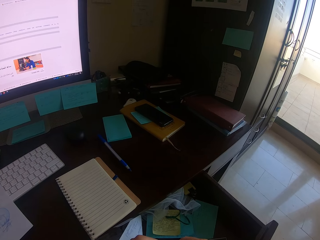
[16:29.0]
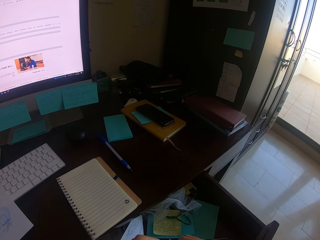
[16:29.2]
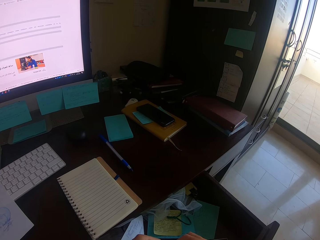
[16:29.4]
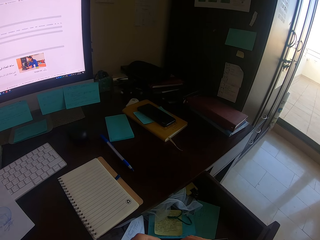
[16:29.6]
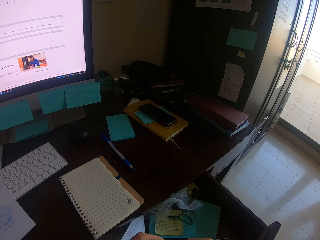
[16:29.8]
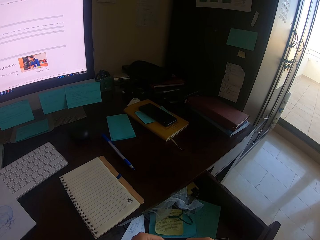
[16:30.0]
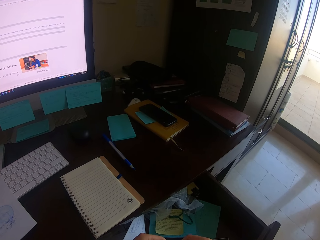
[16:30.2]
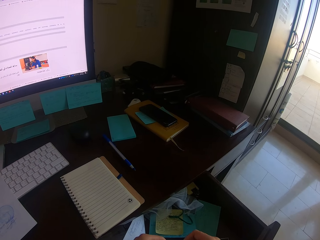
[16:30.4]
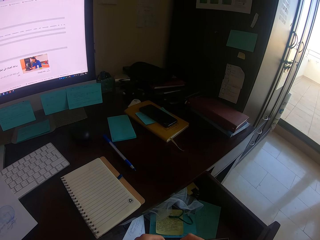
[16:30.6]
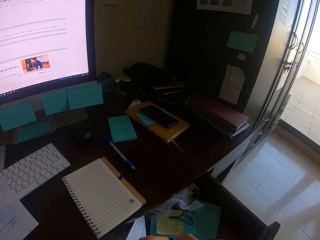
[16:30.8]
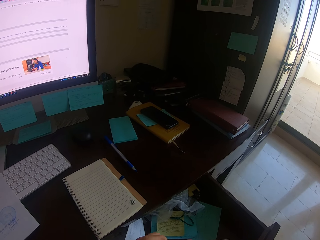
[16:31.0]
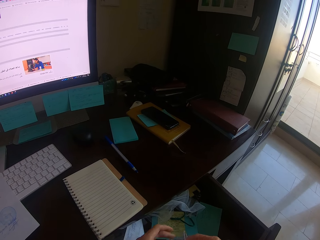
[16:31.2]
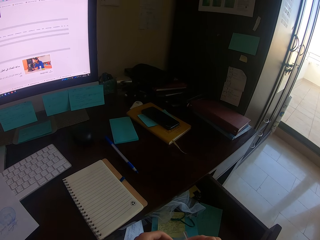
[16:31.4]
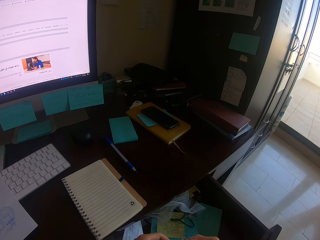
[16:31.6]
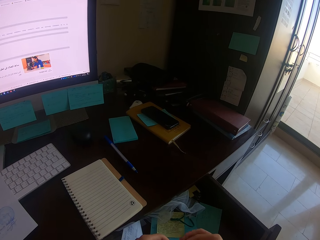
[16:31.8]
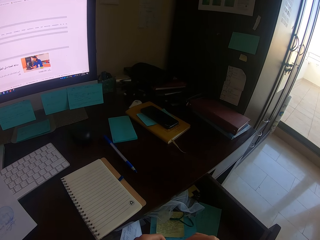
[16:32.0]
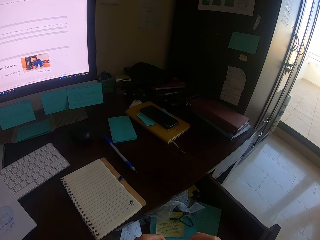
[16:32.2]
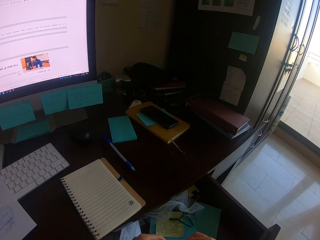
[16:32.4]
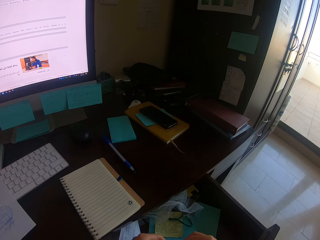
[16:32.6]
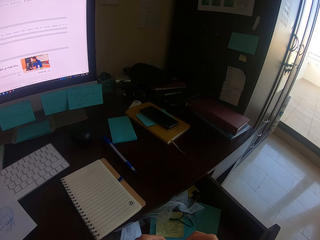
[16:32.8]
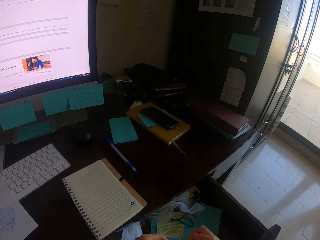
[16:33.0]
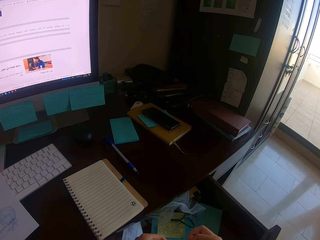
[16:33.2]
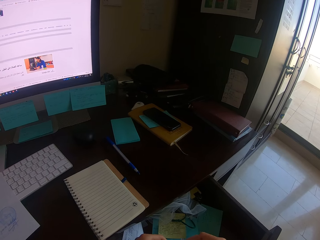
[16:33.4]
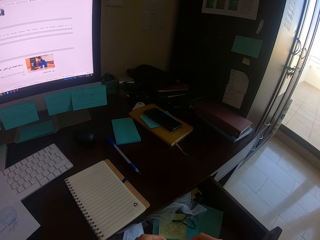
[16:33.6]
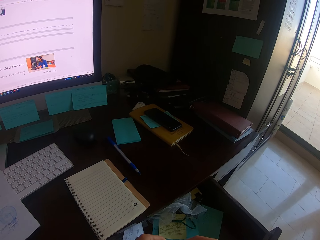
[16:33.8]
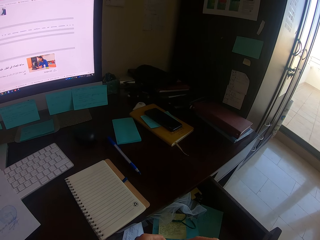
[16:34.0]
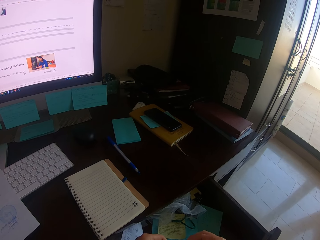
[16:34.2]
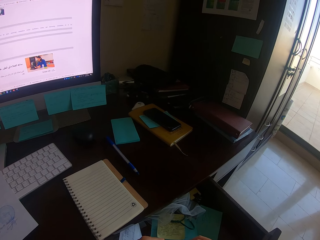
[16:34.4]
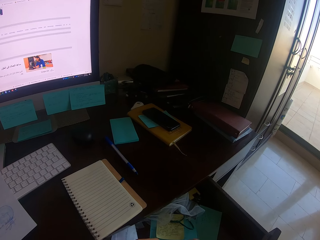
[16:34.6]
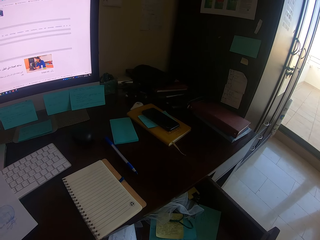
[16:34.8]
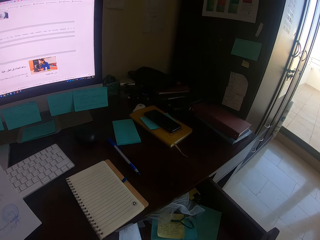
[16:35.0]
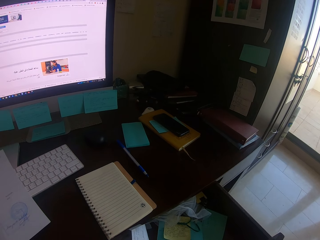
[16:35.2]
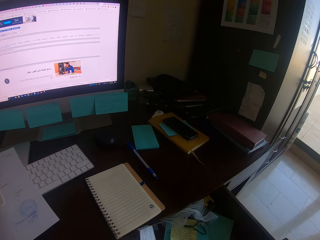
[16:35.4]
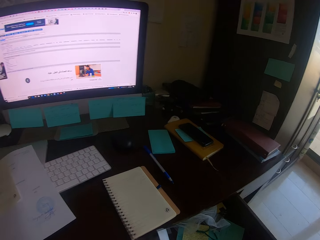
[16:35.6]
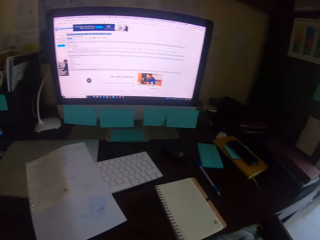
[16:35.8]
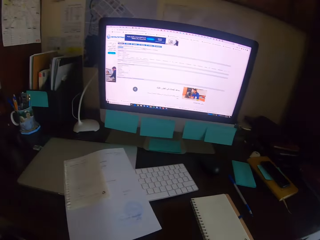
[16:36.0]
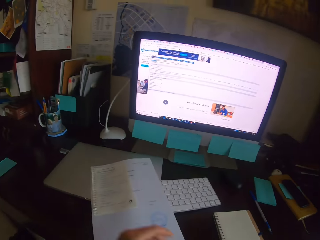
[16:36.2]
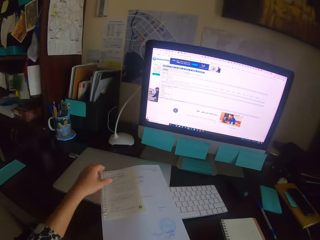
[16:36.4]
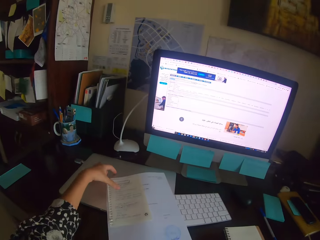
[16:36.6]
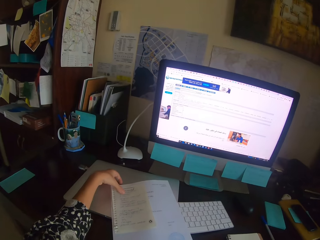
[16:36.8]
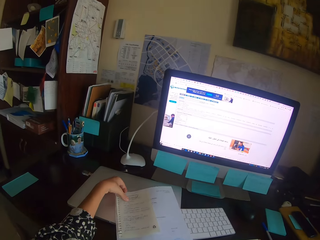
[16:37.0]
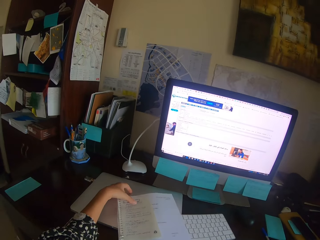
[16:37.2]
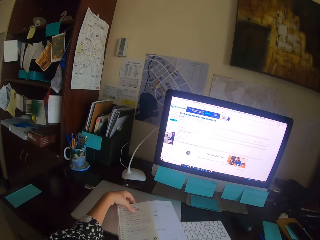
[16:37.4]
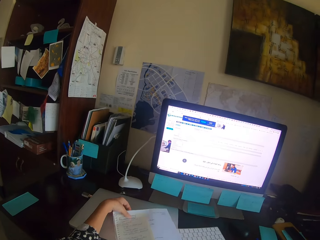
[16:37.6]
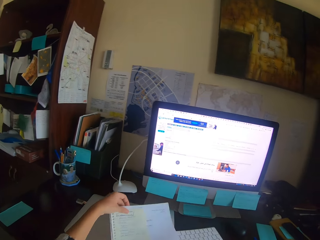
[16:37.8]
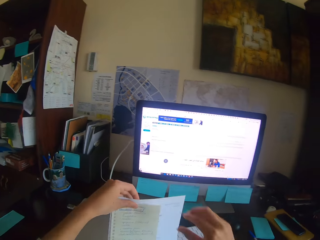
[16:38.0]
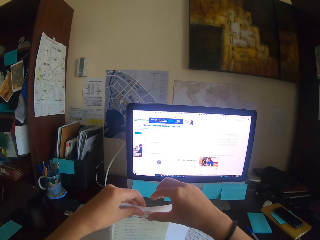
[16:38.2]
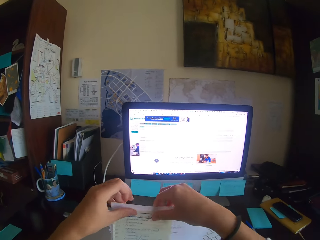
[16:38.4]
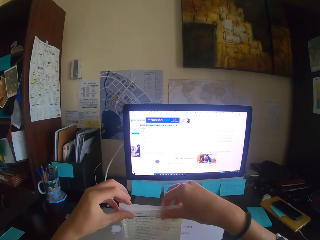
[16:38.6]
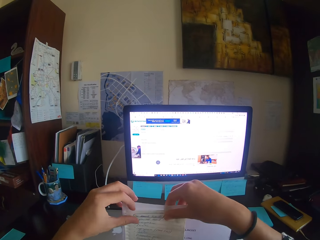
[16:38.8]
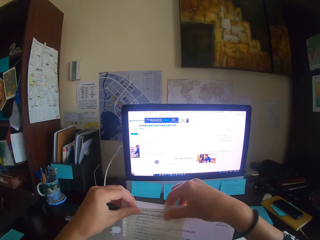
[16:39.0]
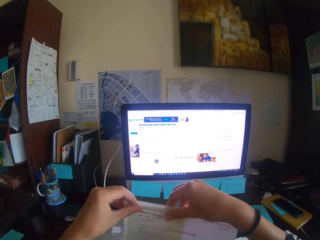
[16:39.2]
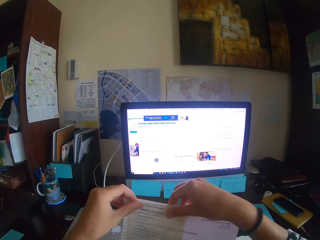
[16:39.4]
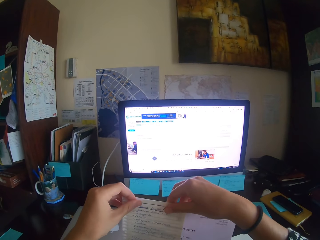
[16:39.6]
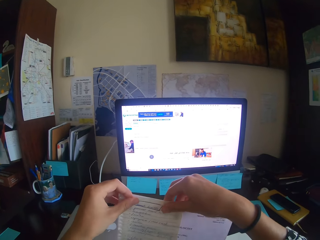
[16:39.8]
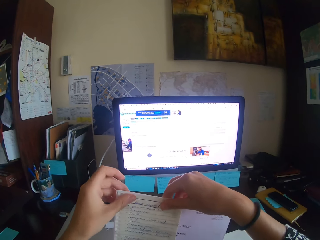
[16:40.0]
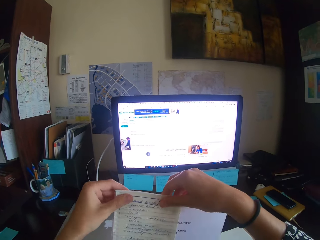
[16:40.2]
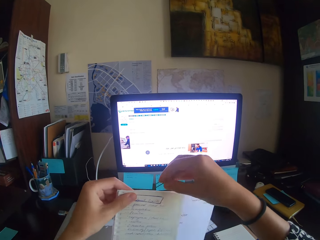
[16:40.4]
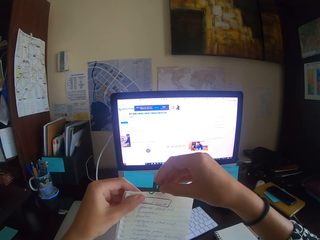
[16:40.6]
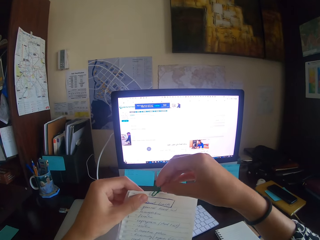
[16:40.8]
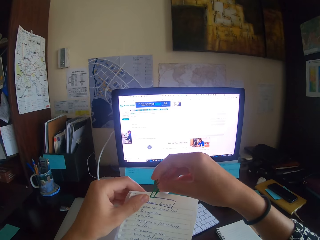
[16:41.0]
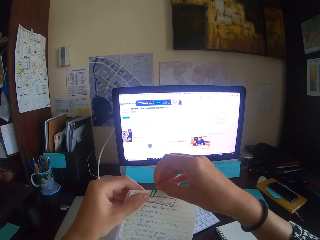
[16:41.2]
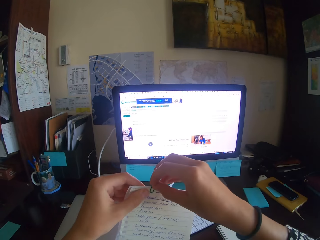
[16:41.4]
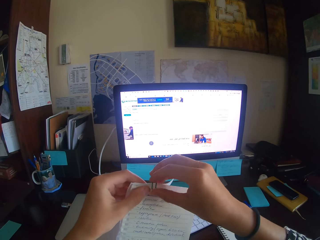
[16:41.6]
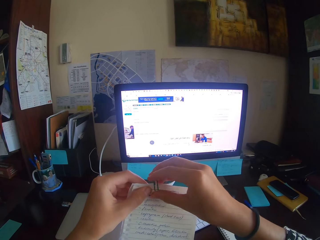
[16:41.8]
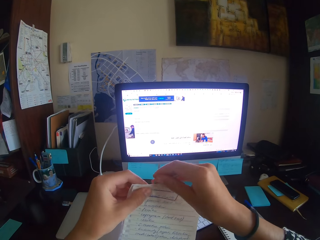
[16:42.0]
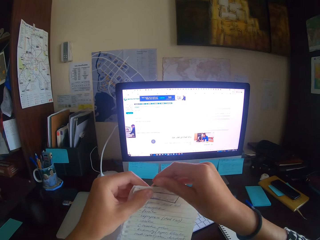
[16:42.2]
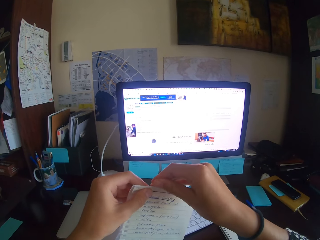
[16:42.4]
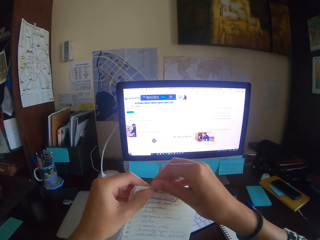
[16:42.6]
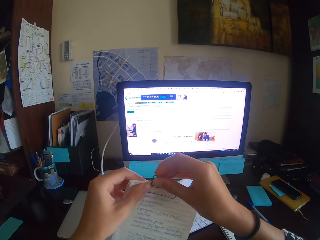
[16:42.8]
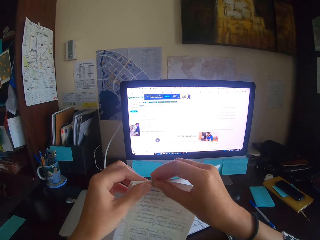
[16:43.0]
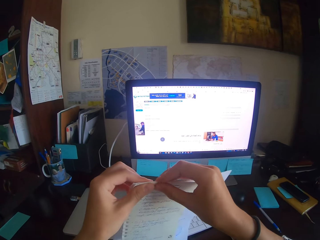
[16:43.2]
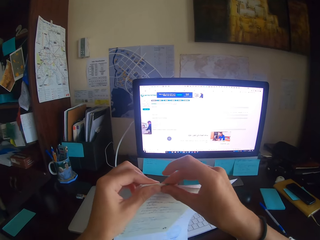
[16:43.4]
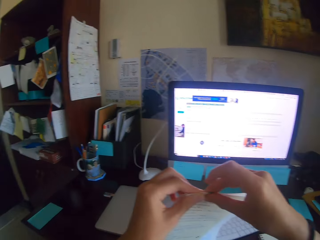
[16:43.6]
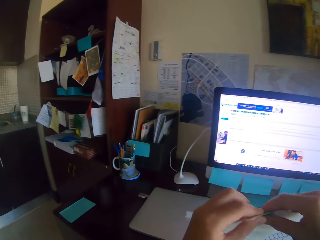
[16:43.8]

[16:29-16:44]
The camera wearer holds something. They look around. They take papers. They hold the papers. They align the papers. They hold the papers with a paper clip. They attach the papers.

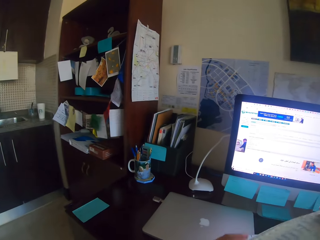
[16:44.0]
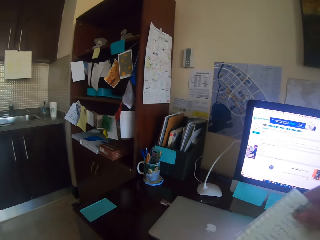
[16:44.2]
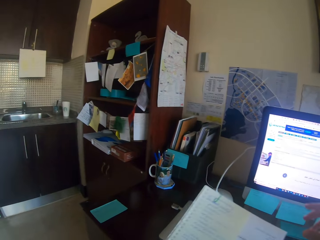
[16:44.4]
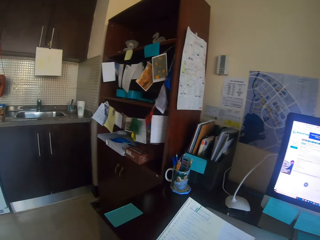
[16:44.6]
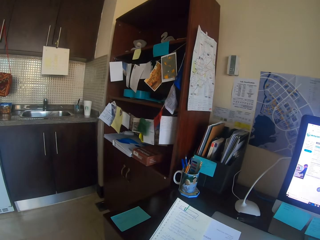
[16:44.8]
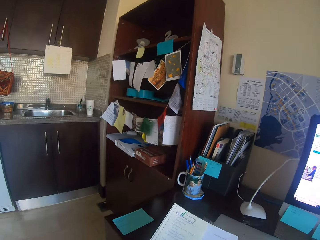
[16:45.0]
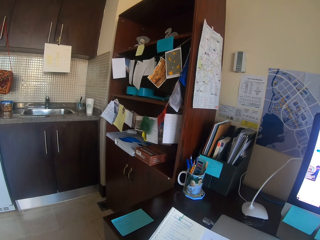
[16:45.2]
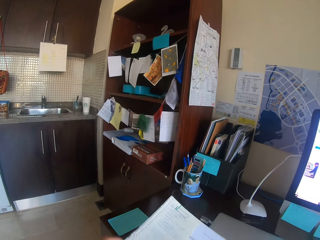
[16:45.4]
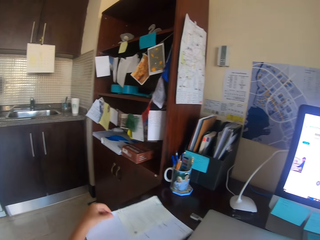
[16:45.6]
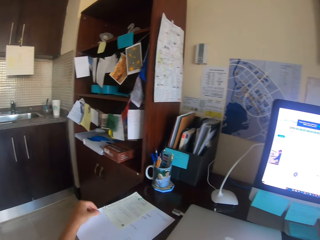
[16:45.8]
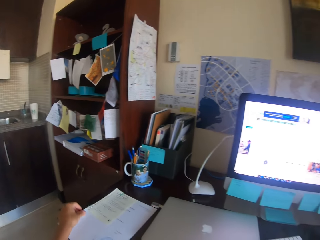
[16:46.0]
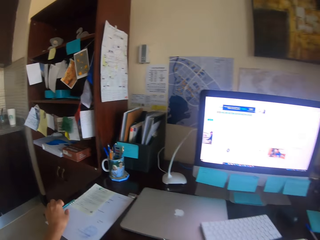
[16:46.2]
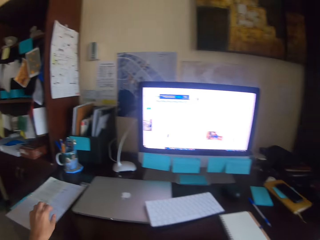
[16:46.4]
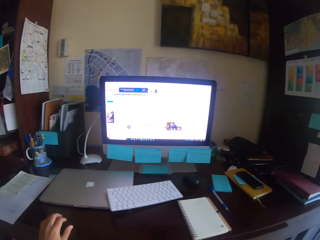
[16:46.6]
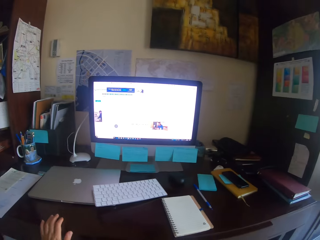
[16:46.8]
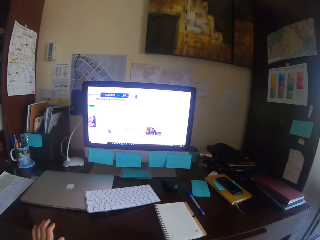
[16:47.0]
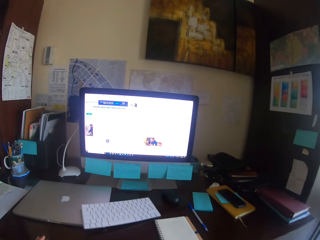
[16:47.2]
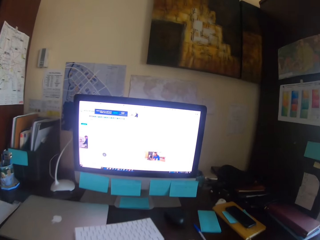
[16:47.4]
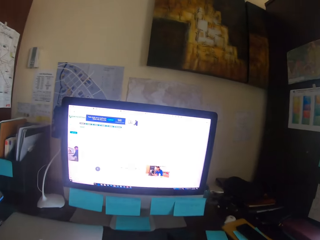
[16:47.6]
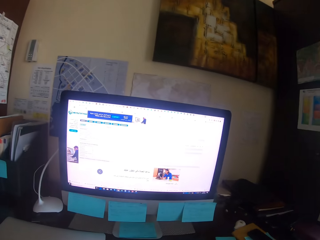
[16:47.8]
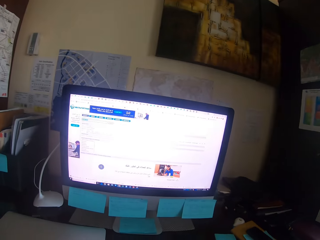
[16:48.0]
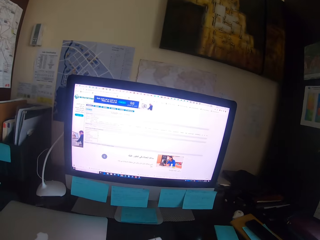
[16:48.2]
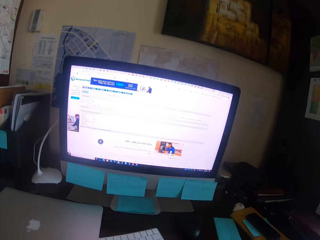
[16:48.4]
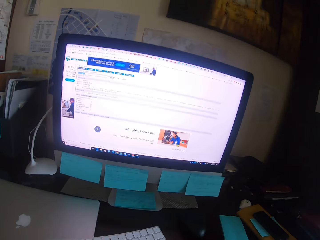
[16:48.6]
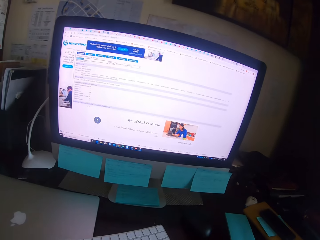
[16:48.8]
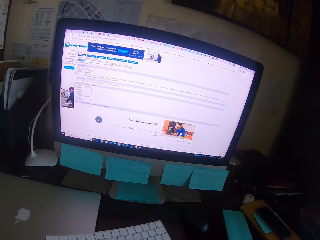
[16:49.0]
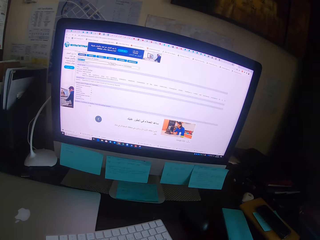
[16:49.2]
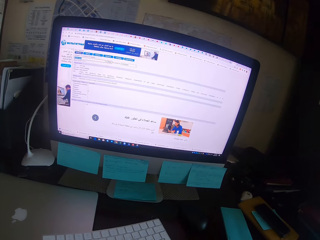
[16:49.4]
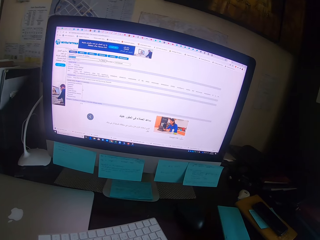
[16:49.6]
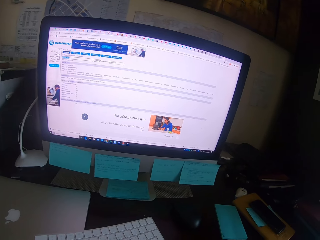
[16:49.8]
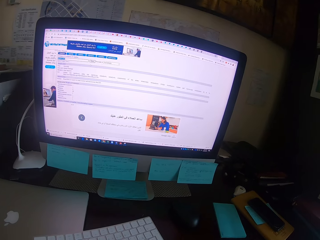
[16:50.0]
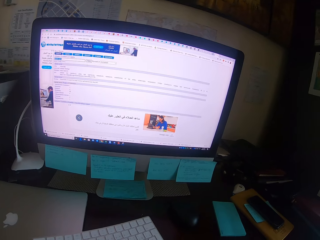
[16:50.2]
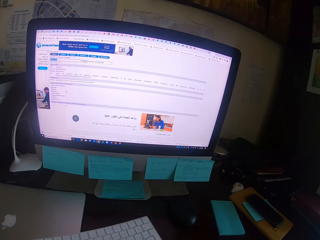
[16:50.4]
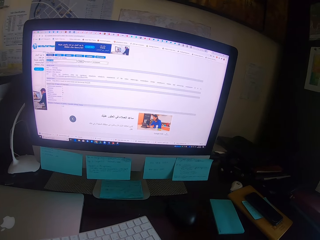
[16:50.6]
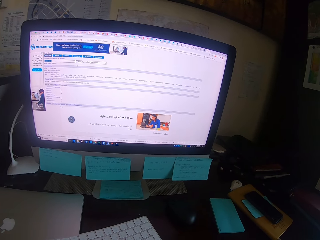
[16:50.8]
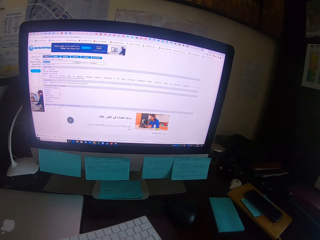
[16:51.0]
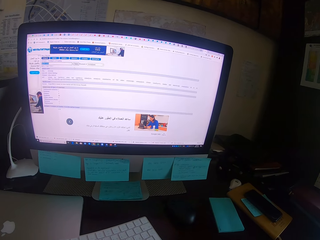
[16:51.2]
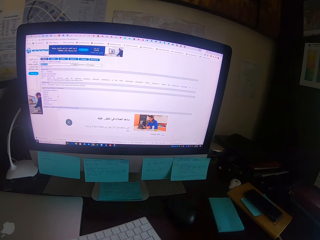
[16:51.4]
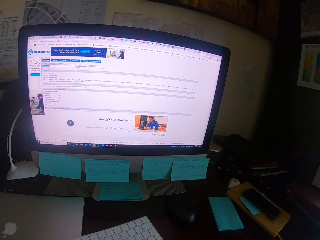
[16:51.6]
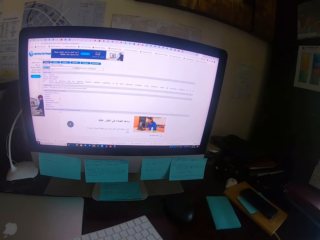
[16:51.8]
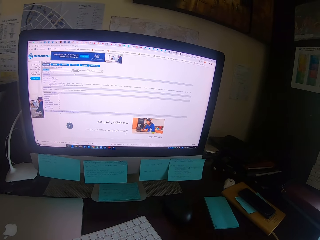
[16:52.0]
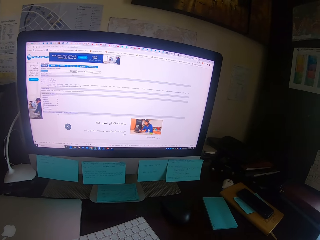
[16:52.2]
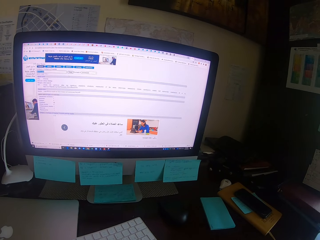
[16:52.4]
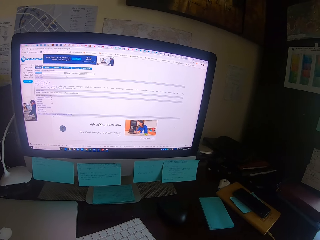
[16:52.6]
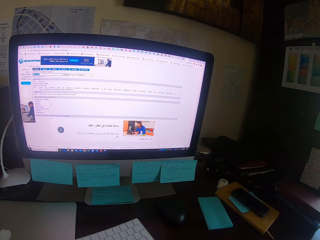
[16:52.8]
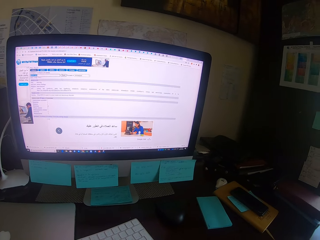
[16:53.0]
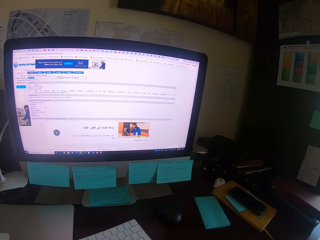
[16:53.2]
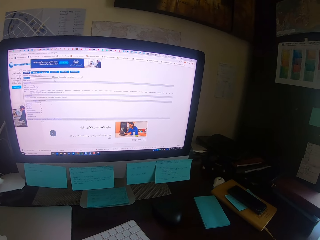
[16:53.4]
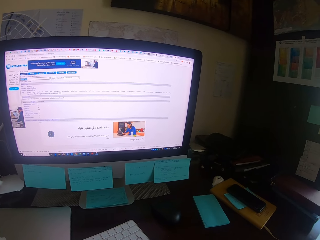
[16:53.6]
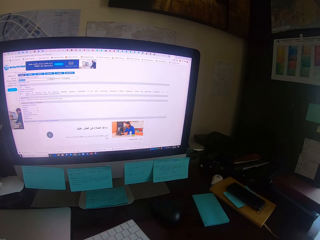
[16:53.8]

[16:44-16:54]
The camera wearer looks around. They look at the paper. They put a paper on the desk or table. They touch the desk. They hold the table. They move on the chair. They look at the desktop.
